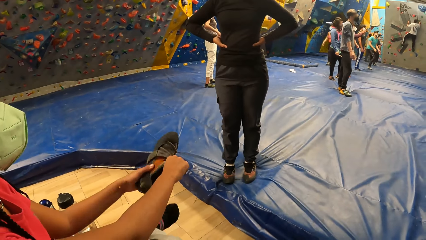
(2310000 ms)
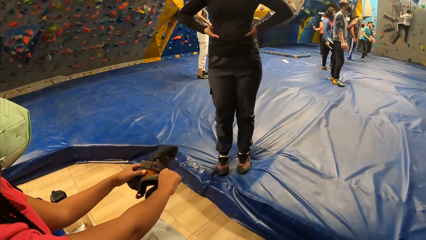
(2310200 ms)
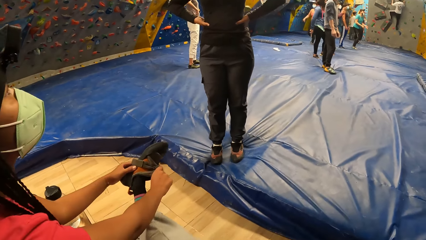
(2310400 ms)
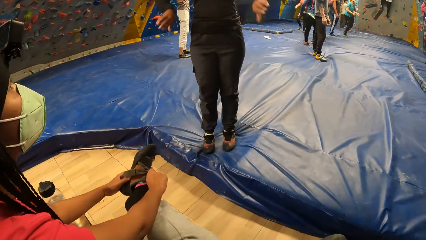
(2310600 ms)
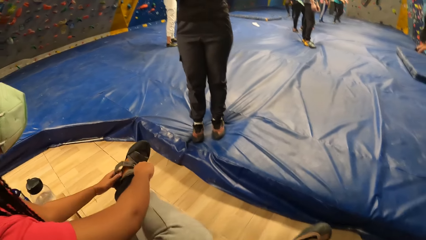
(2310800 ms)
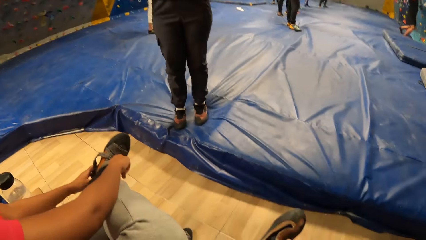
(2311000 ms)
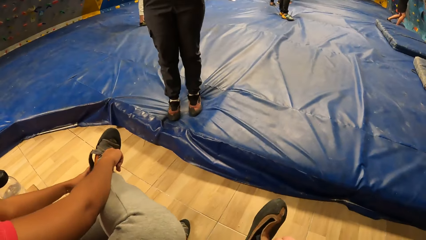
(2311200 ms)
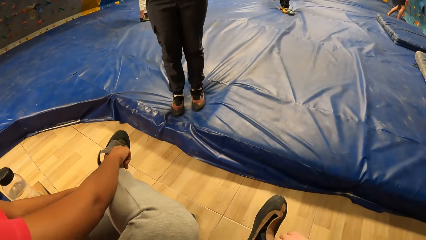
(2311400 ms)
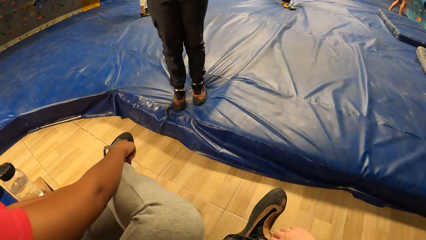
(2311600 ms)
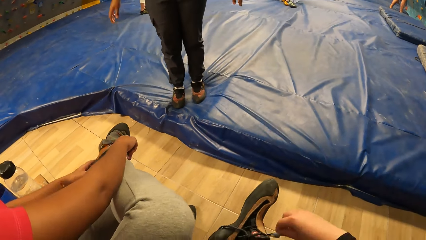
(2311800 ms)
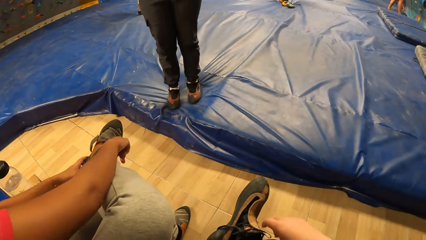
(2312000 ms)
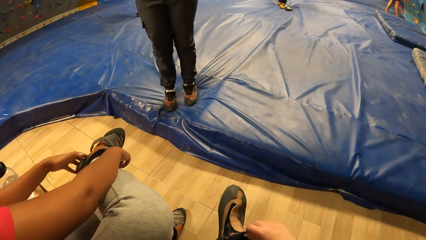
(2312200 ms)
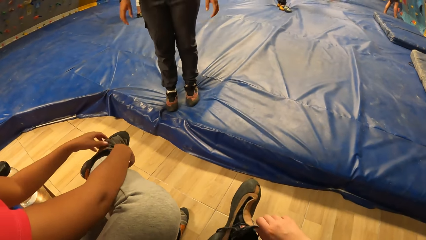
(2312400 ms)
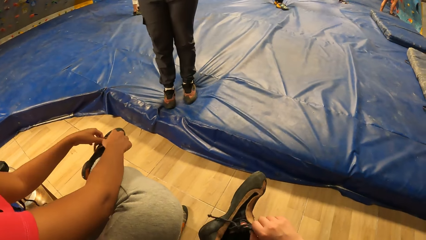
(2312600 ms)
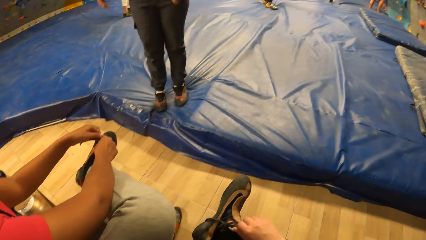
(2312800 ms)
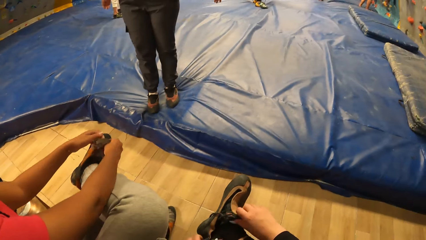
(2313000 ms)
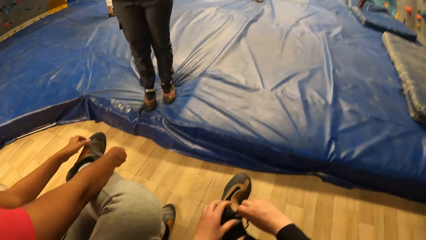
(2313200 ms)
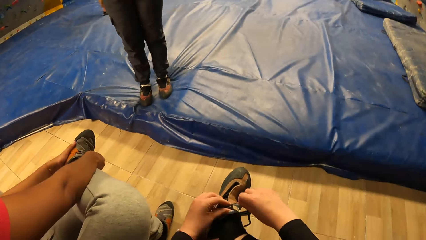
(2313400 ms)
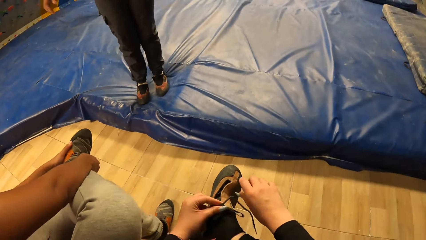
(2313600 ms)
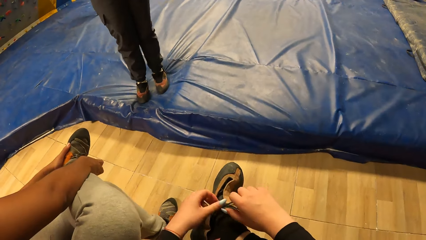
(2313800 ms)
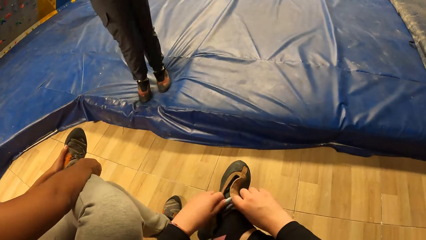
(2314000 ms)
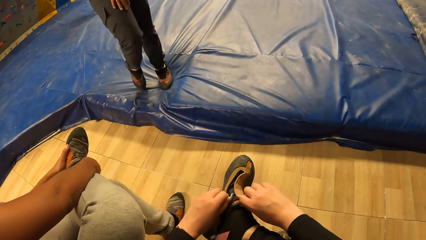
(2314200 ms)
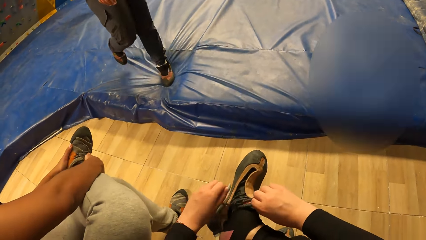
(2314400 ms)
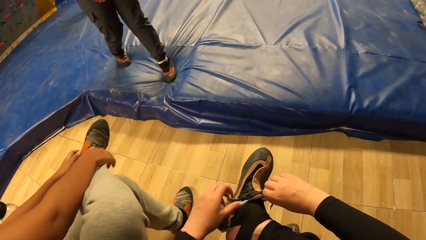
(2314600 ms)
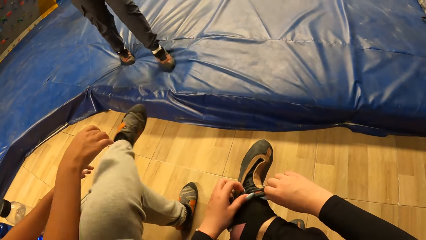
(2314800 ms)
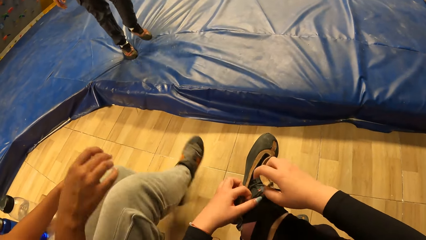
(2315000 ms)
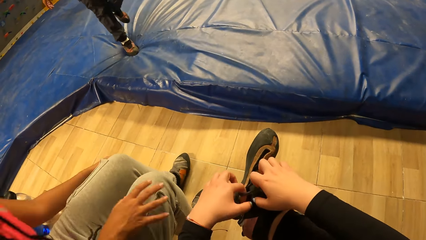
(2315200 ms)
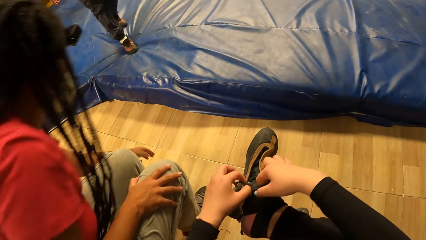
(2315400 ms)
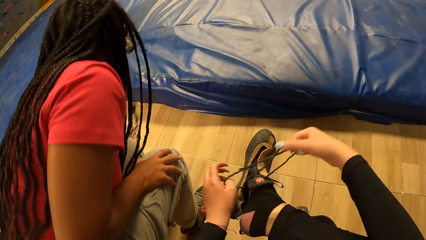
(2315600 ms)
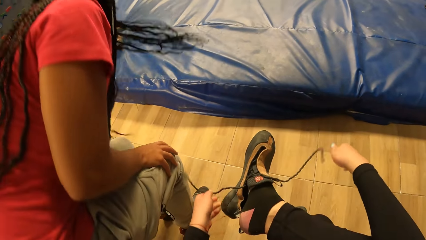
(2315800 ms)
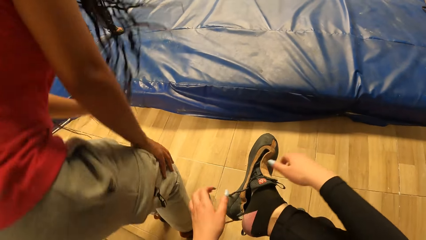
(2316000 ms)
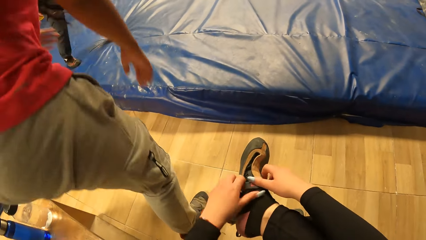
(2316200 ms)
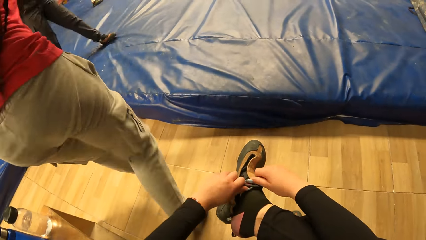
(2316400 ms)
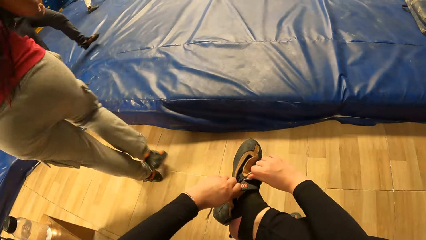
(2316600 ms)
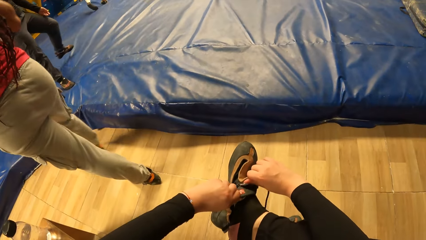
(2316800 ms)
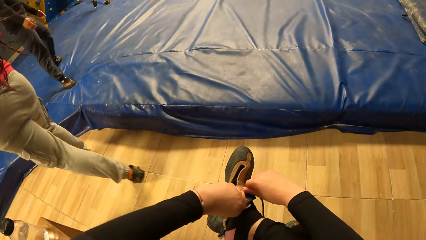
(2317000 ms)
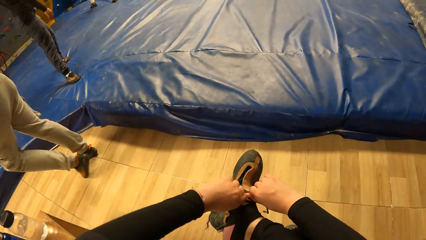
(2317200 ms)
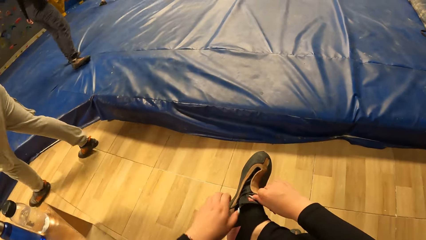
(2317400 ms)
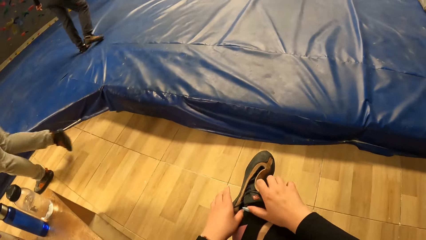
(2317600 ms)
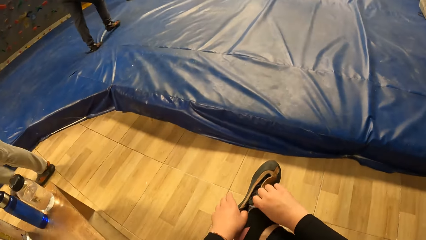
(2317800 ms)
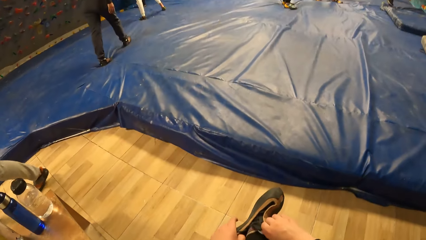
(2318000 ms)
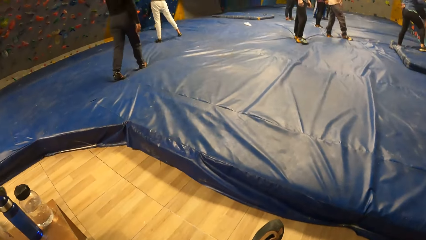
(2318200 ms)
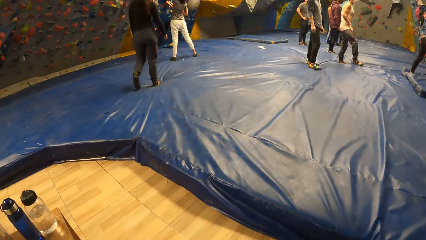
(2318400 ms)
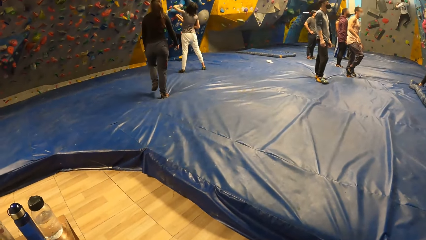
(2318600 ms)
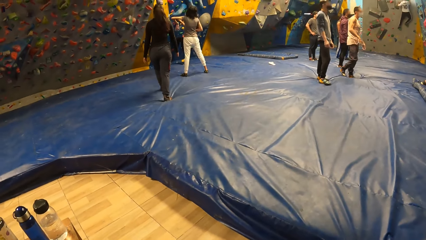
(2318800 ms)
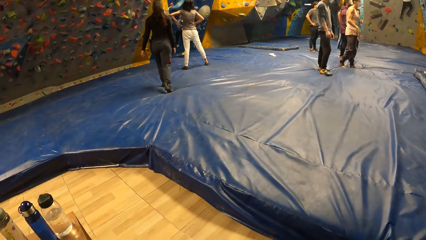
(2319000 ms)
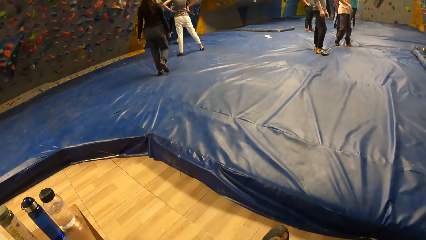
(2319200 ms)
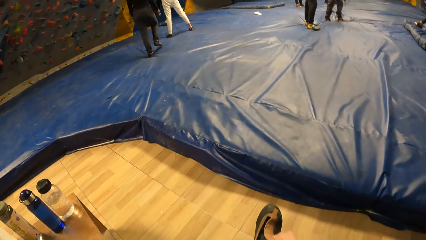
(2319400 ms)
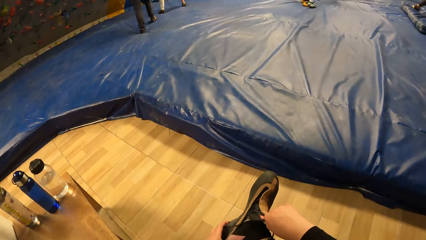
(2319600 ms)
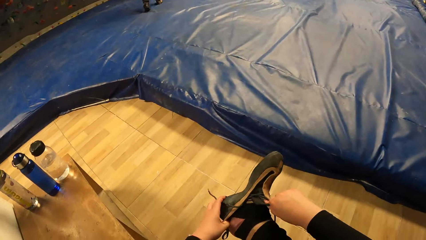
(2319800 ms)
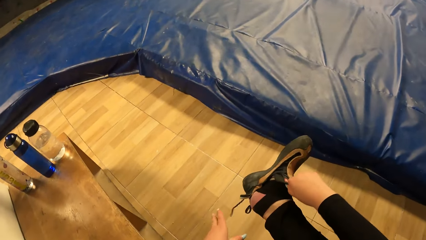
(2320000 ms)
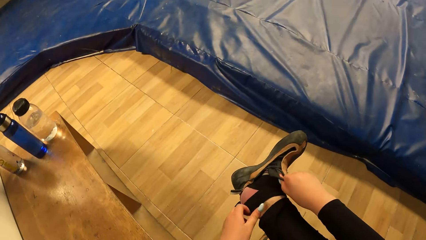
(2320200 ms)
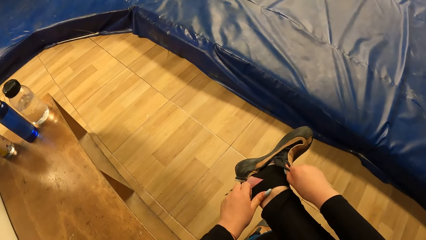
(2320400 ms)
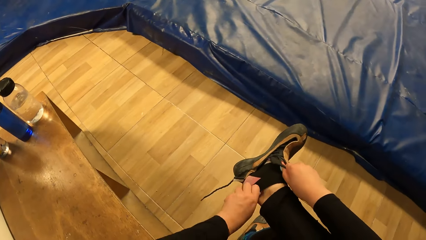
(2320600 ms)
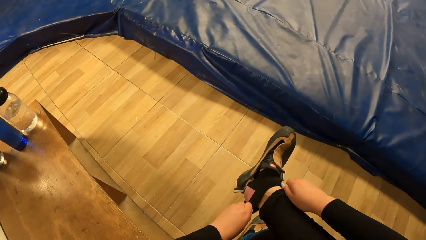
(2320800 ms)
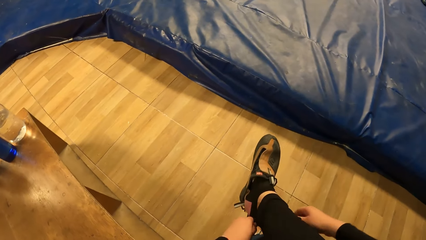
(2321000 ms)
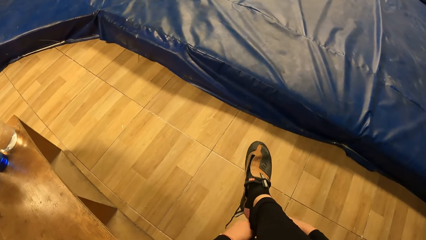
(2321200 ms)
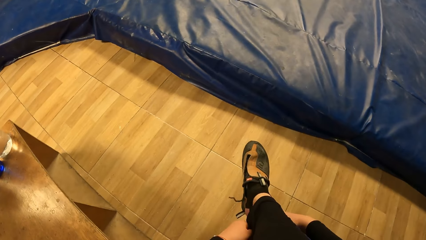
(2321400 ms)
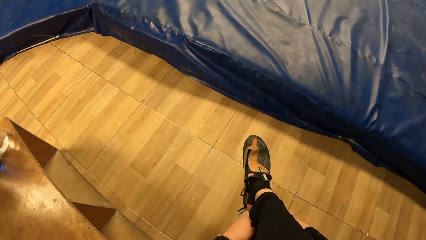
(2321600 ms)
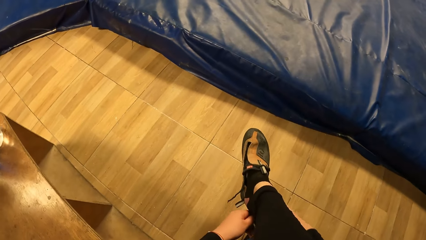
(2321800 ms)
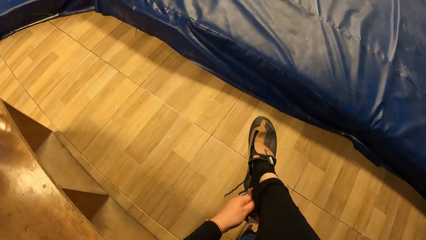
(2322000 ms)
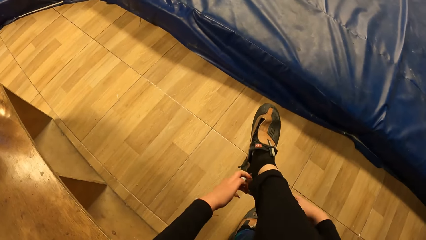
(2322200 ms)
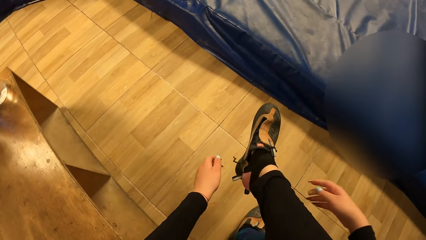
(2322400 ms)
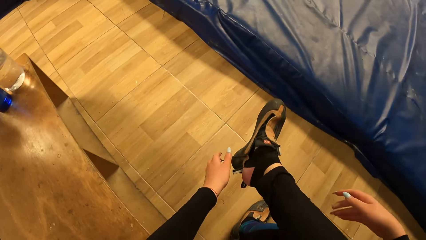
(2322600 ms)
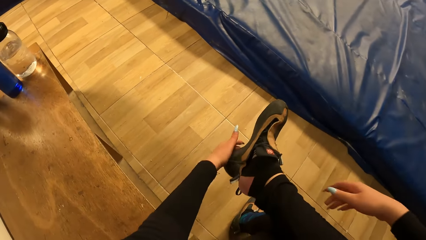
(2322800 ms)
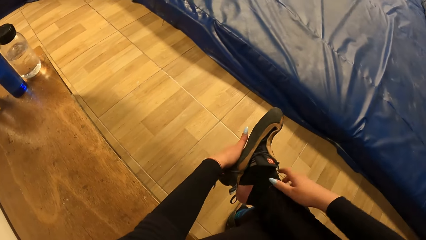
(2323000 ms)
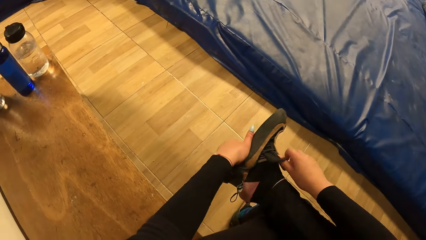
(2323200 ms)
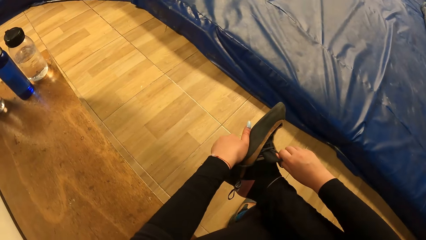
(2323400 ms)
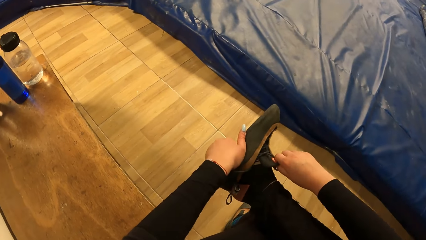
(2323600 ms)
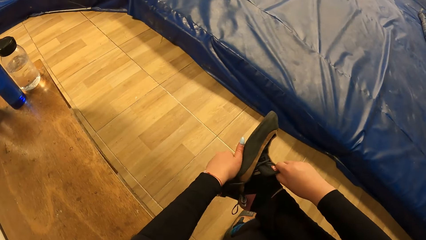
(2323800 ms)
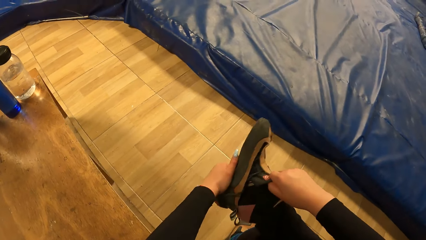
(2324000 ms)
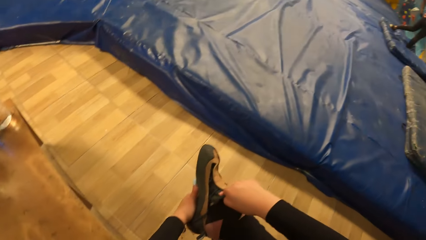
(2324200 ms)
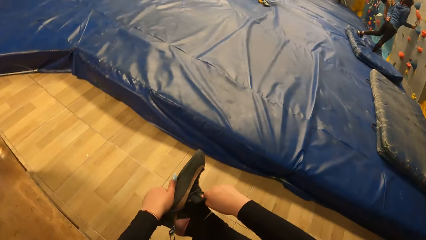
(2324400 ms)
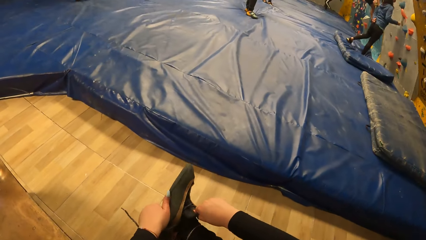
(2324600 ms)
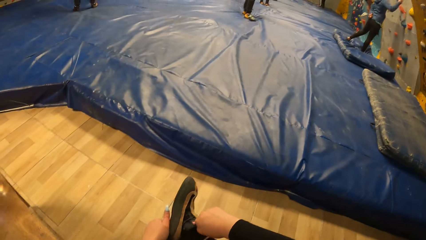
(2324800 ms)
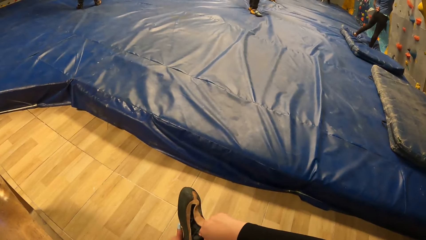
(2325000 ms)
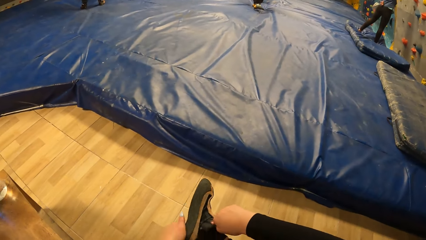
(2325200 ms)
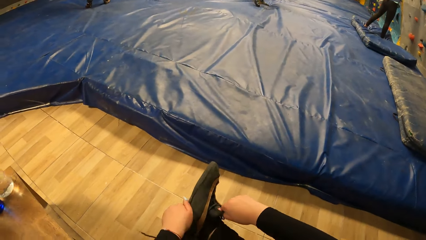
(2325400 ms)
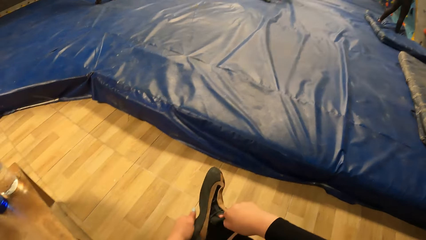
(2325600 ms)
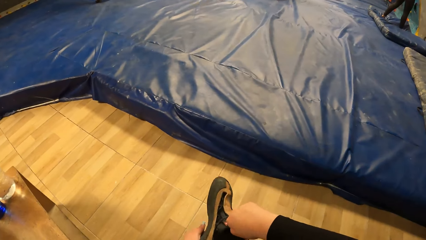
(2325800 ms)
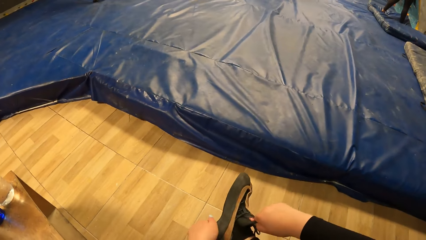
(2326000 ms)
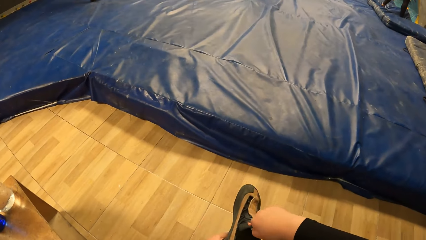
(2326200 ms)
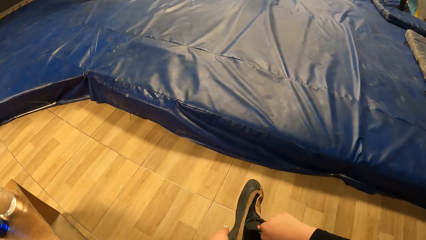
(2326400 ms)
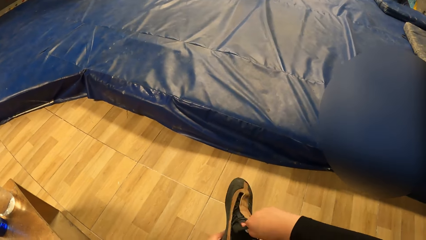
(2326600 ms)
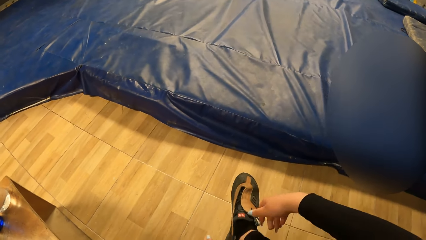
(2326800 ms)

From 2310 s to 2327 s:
The woman interacts with another woman. The first woman wears the shoe on her right leg with both hands. The camera wearer wears the shoe. The woman ties the shoe. The camera wearer puts on the shoe. The woman walks away. The camera wearer fits the shoe.
